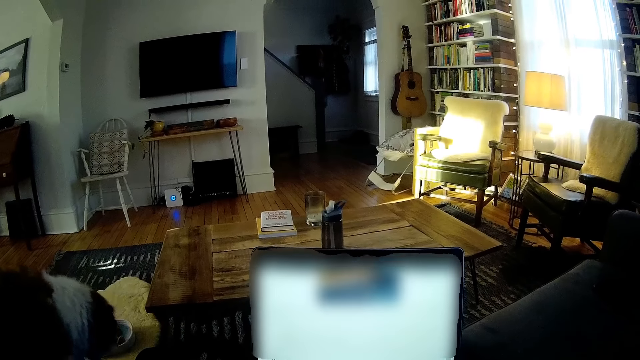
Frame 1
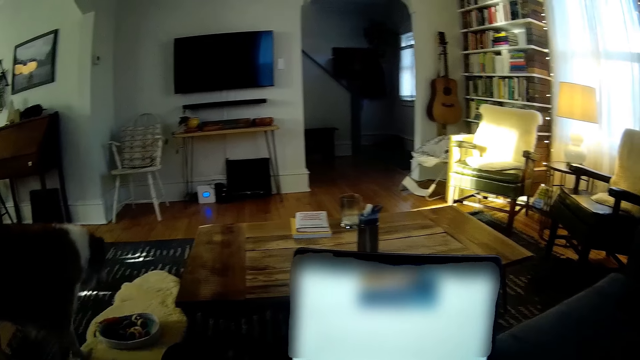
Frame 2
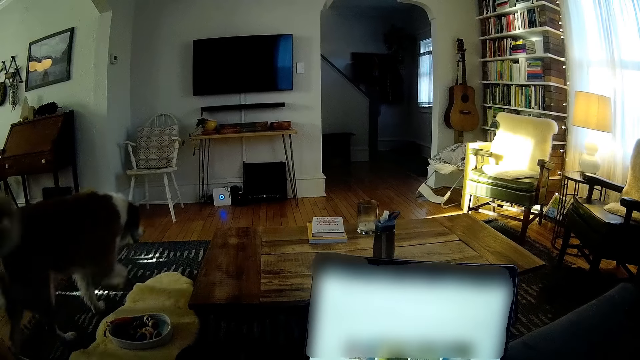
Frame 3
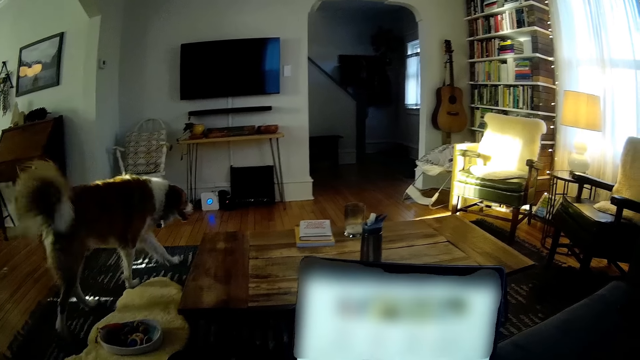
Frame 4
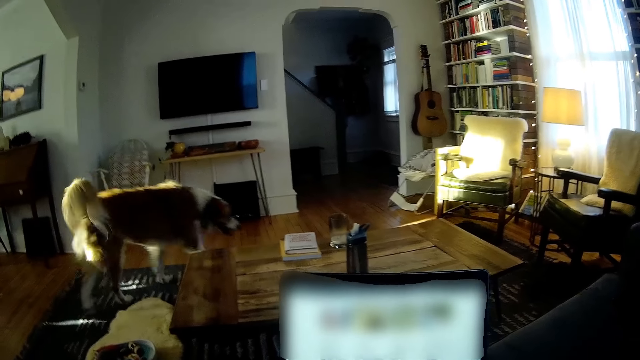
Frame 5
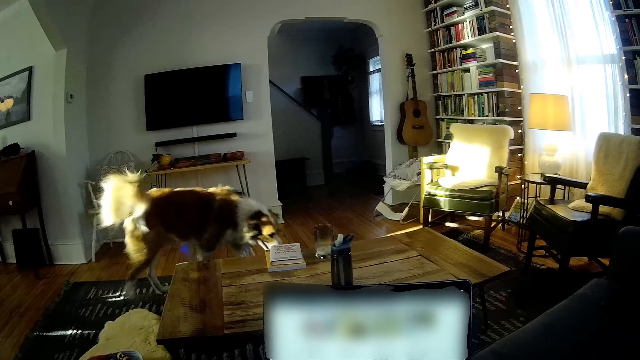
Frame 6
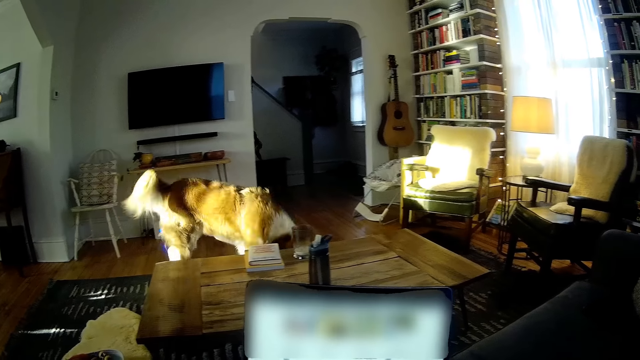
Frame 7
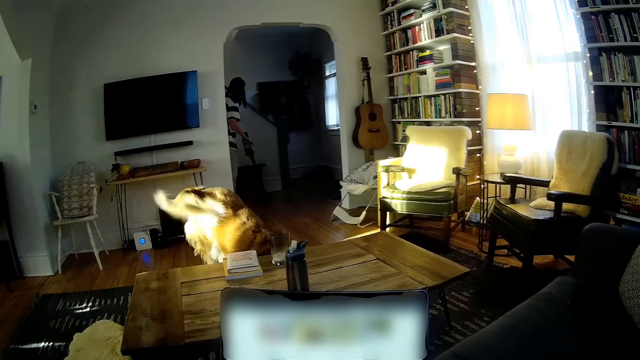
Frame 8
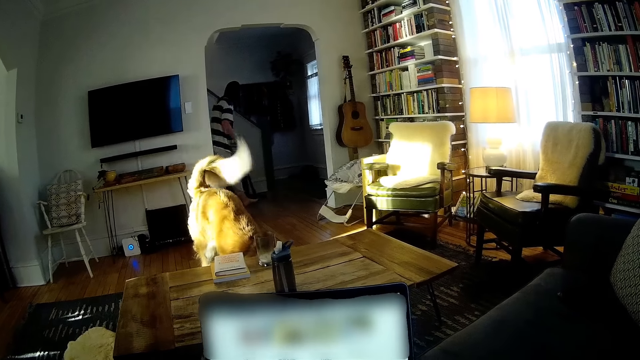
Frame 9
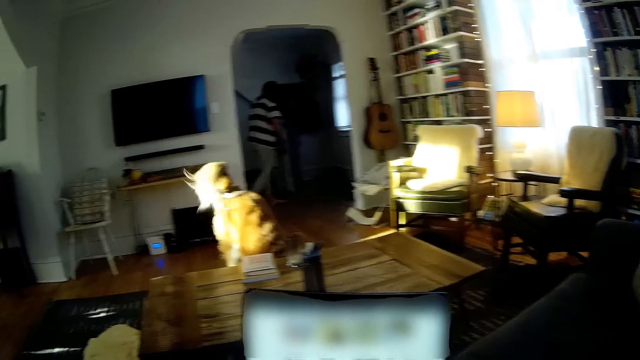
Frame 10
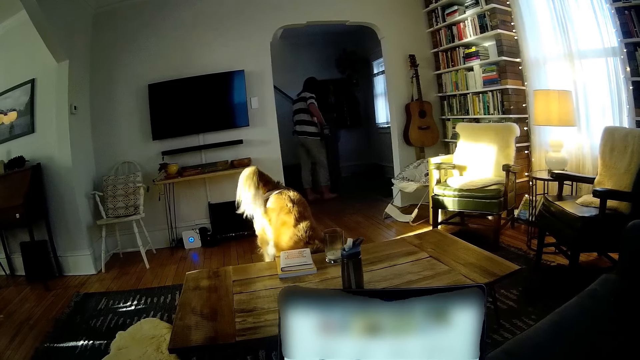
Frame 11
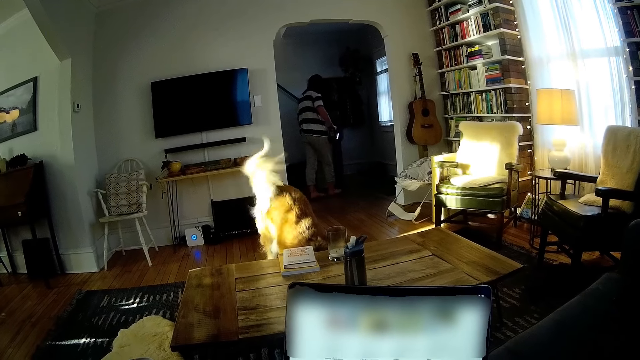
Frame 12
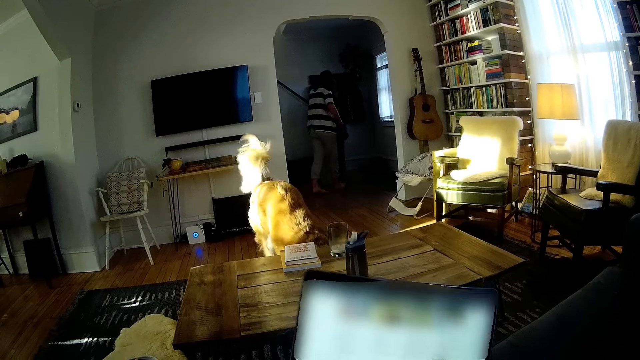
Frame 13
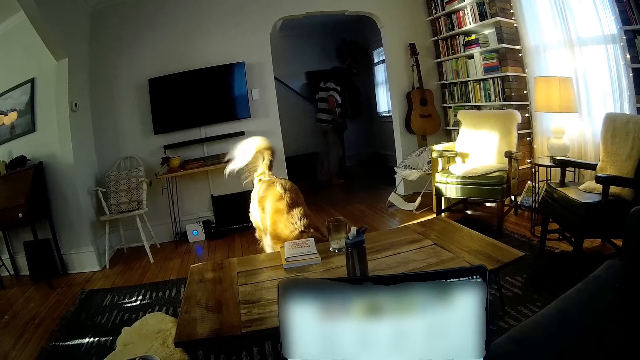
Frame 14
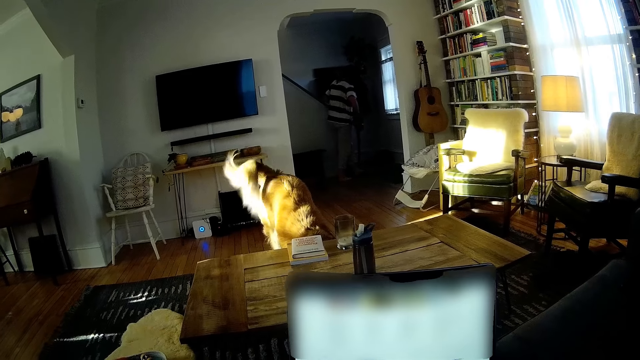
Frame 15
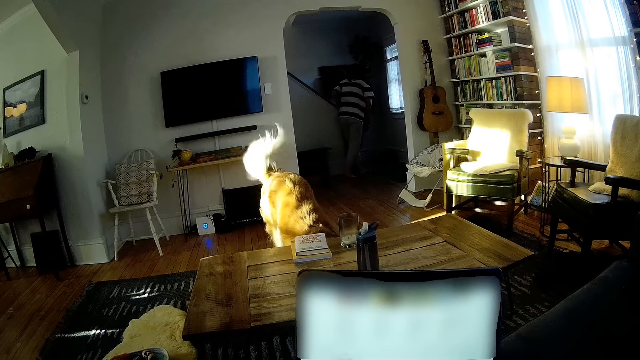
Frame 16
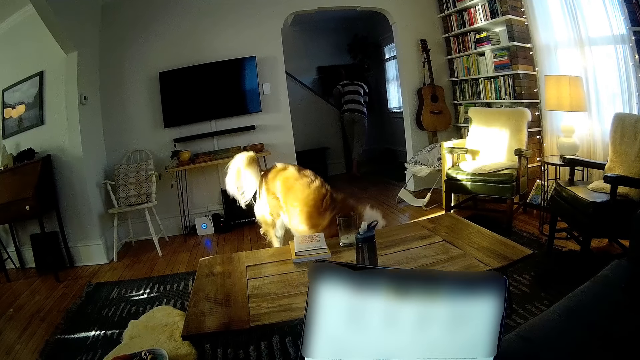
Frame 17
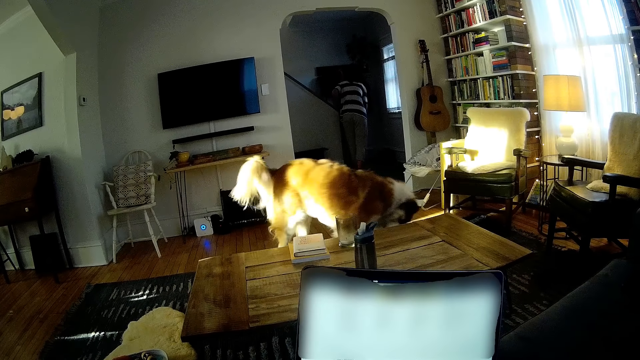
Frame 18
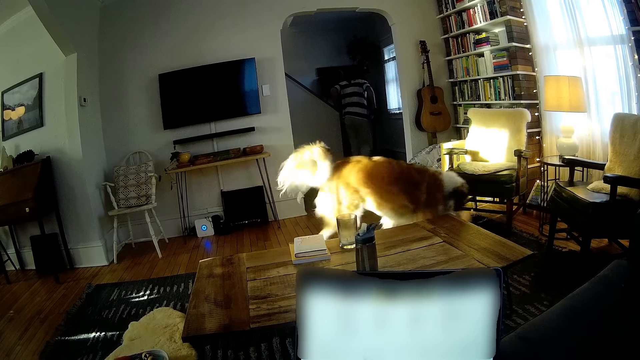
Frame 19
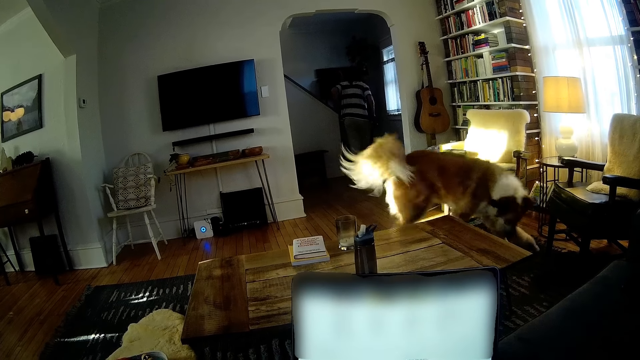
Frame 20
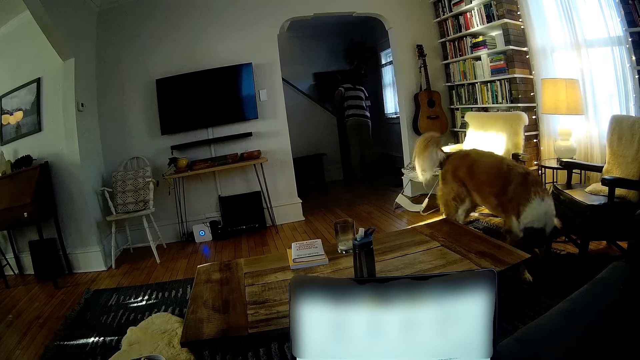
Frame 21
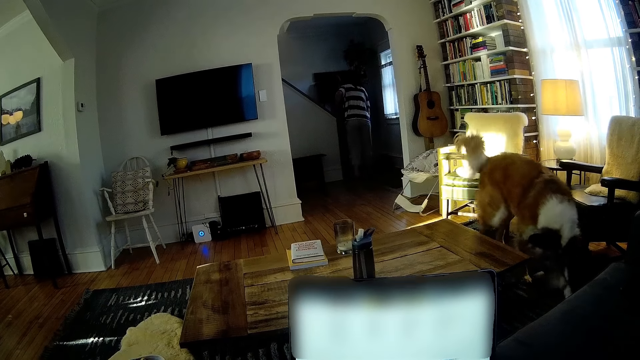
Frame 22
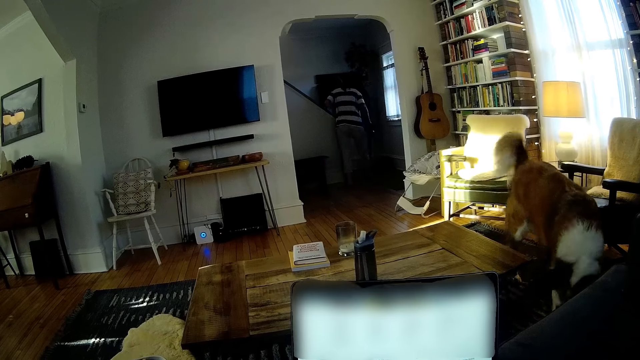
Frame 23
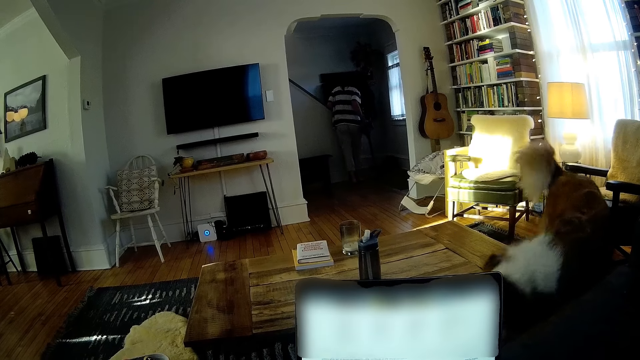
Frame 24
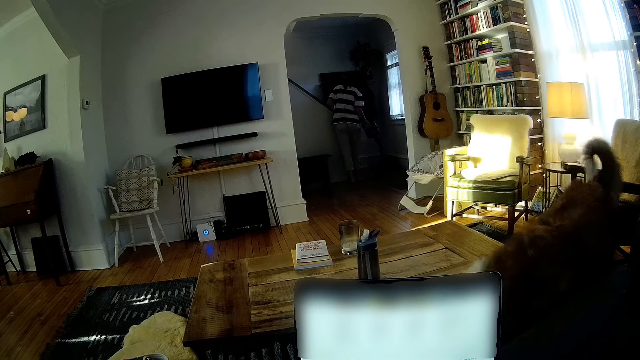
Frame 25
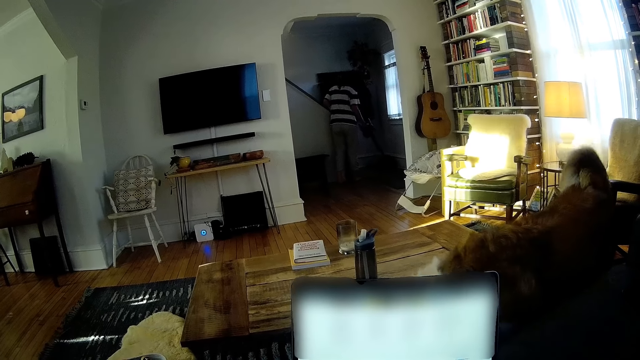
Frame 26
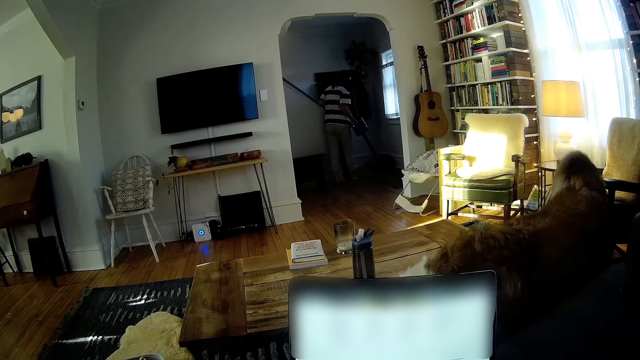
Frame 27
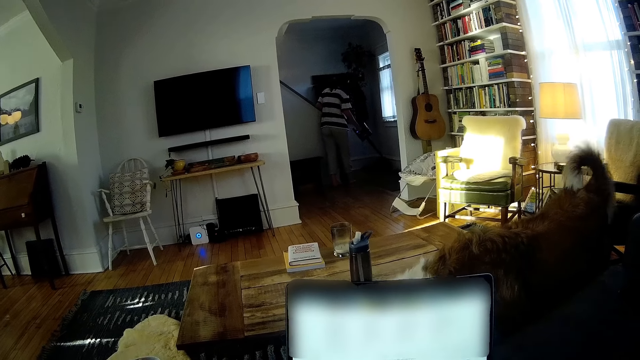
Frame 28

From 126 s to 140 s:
A dog walks to the front of the table. A woman vacuum cleans the floor. The camera wearer looks at the dog. The dog walks towards the camera wearer.

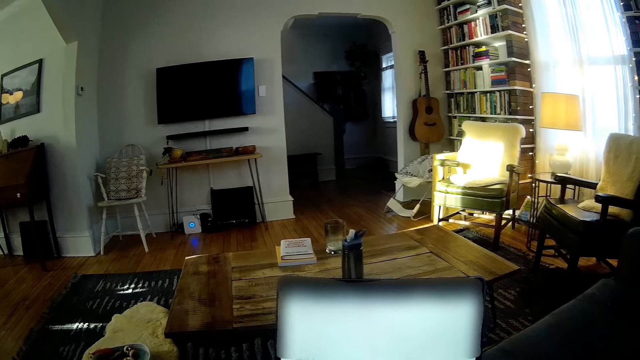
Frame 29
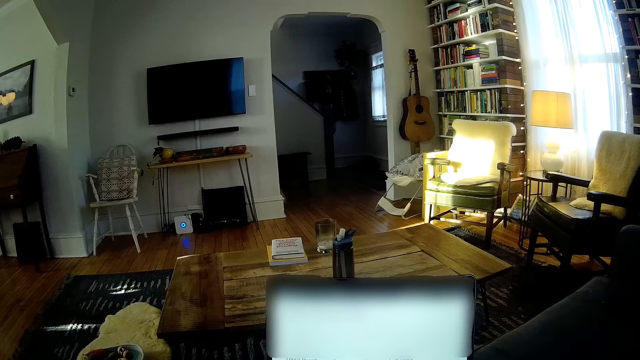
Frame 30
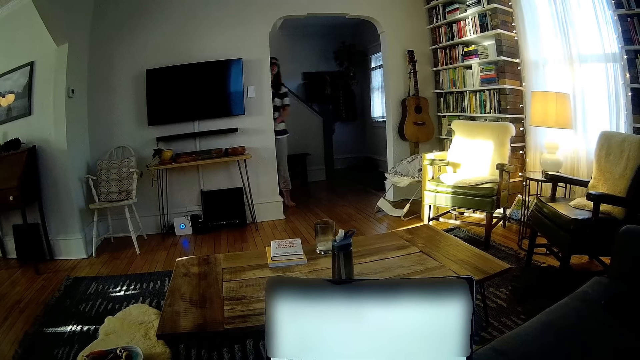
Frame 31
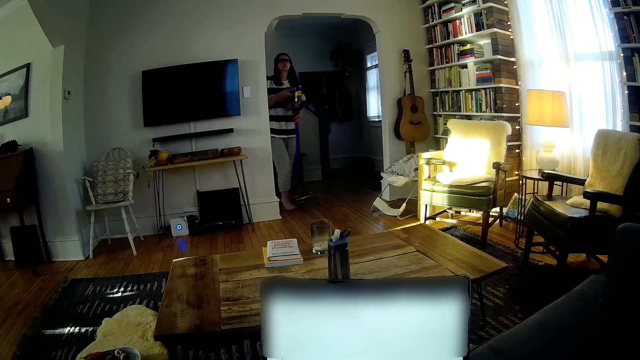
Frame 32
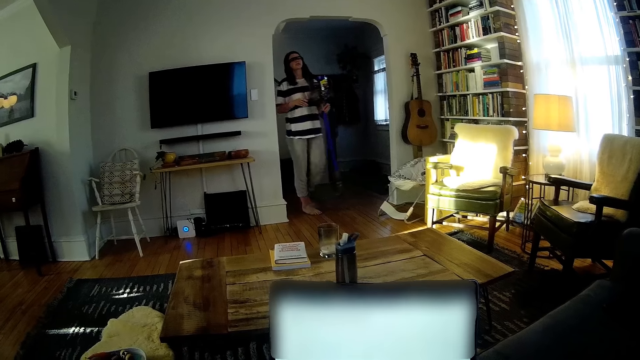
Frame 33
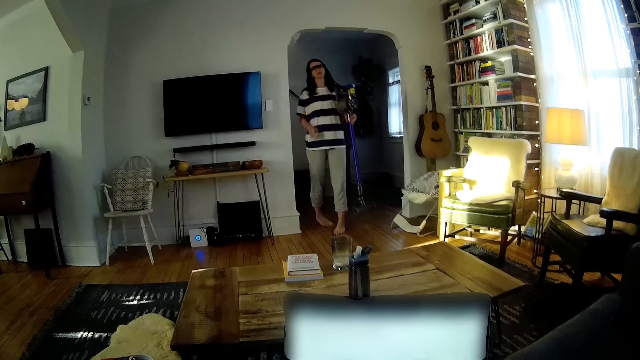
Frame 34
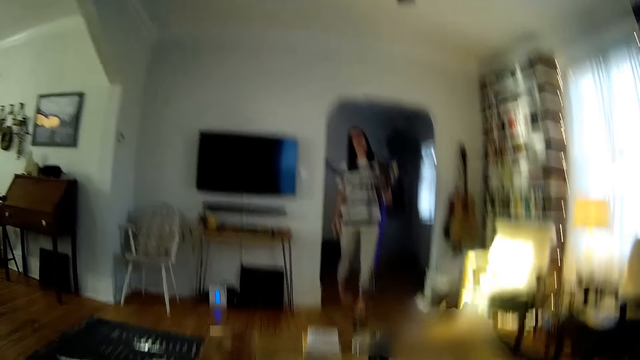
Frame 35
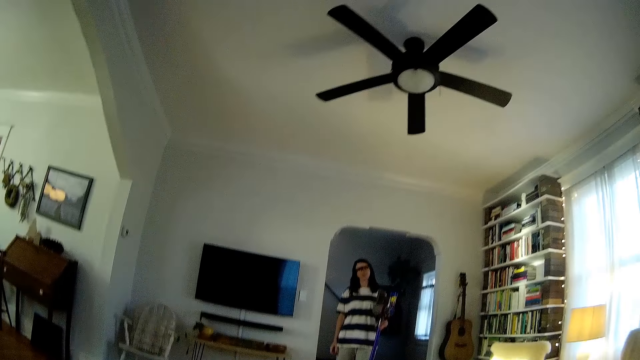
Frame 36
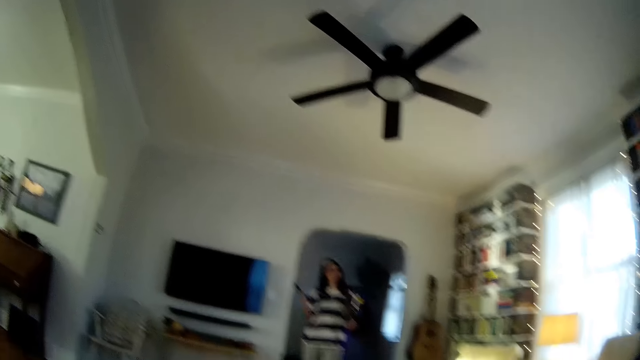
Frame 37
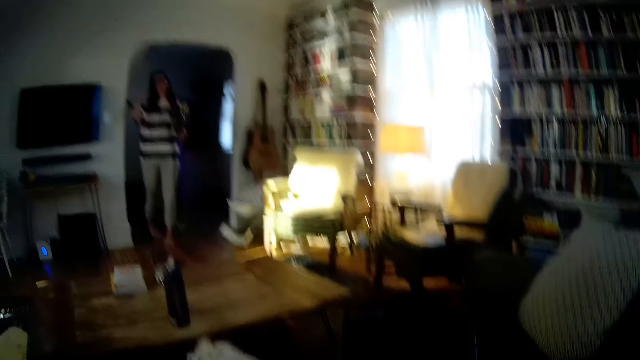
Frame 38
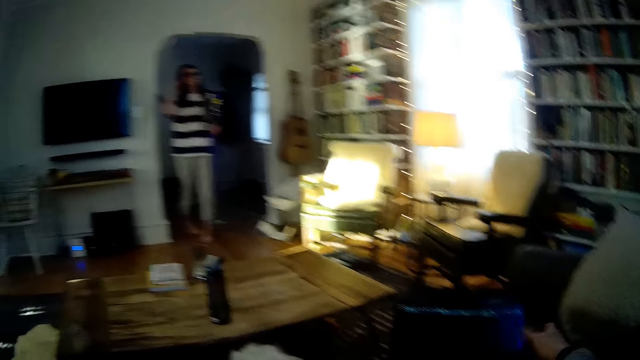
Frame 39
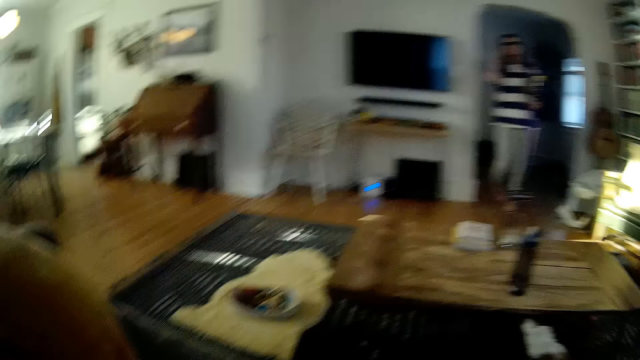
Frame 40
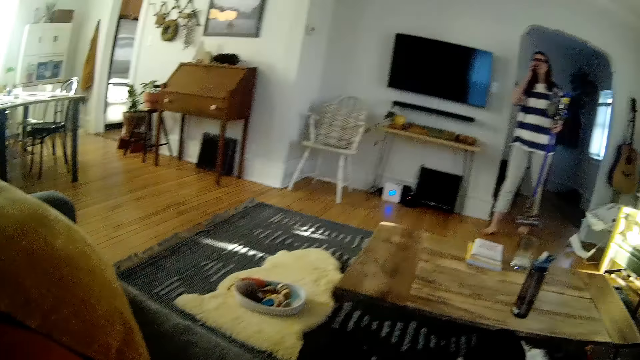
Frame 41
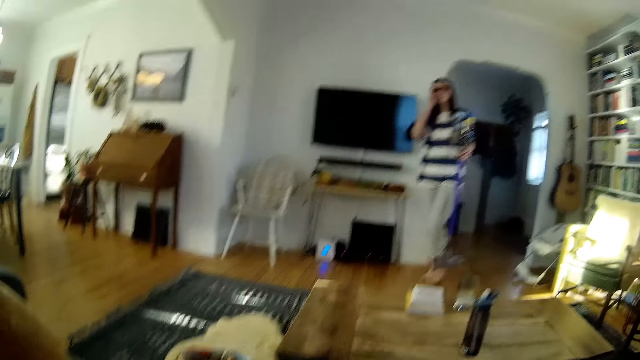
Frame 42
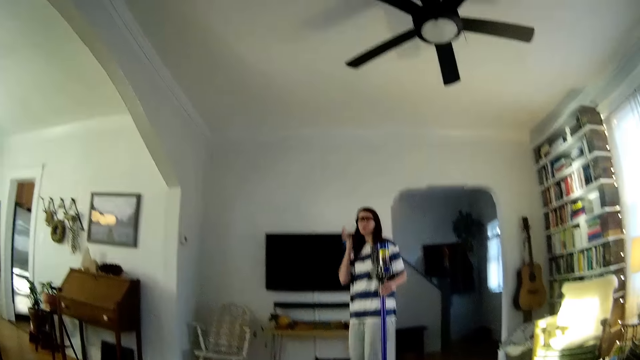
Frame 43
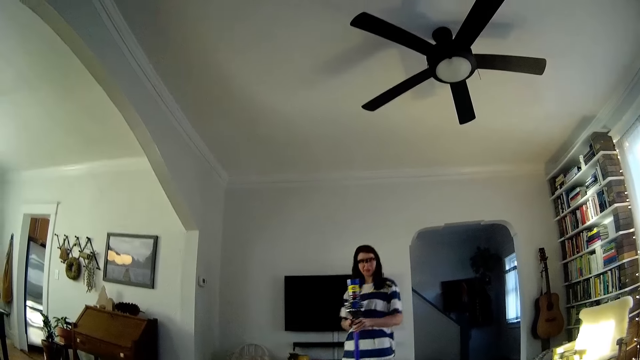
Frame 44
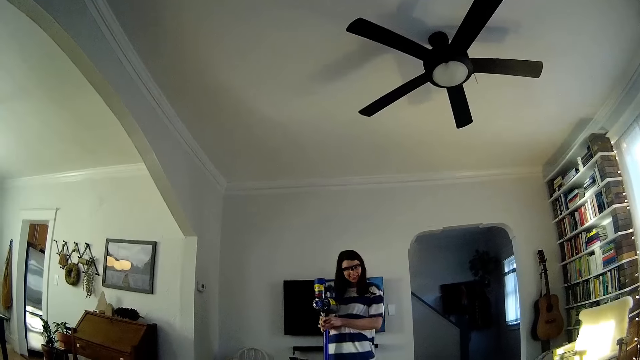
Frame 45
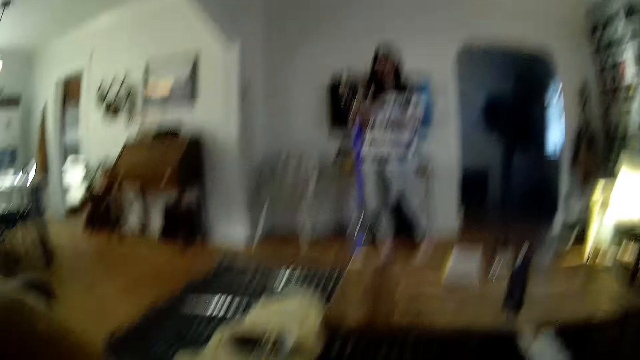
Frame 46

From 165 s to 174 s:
A woman walks into the sitting room. The camera wearer looks at the woman. They talk to the woman. They place the laptop on the chair.
